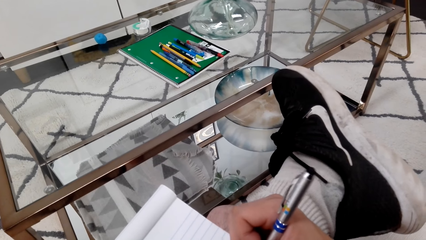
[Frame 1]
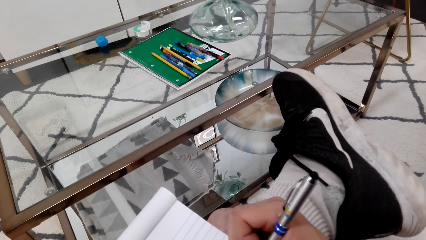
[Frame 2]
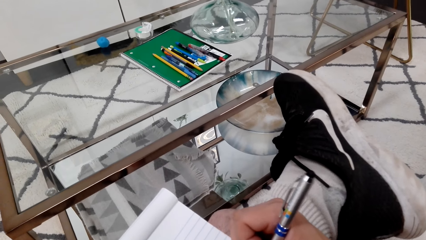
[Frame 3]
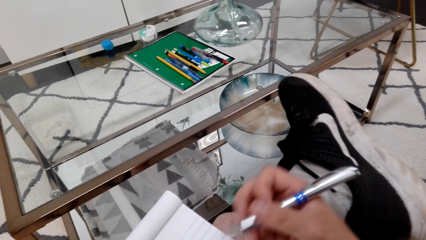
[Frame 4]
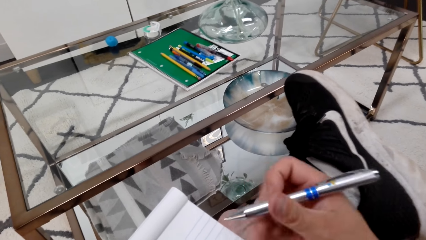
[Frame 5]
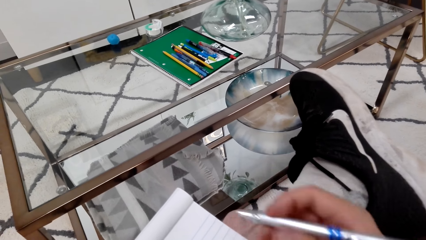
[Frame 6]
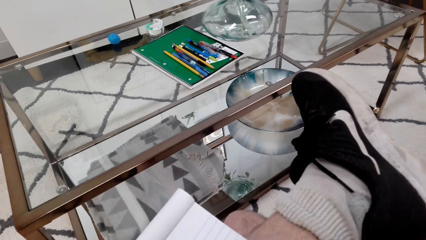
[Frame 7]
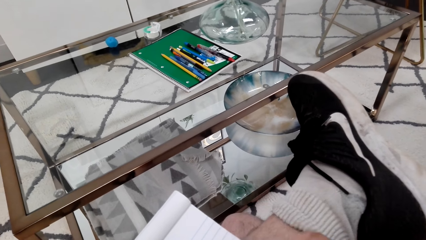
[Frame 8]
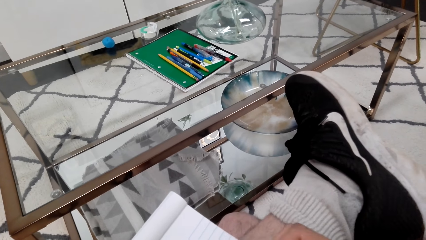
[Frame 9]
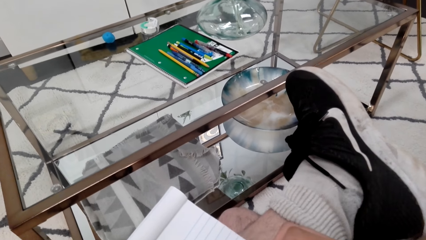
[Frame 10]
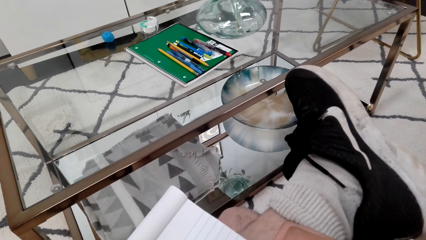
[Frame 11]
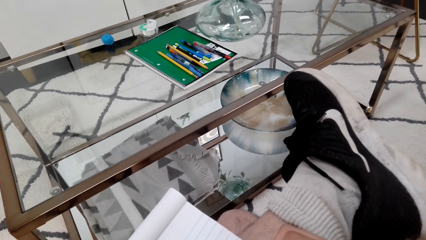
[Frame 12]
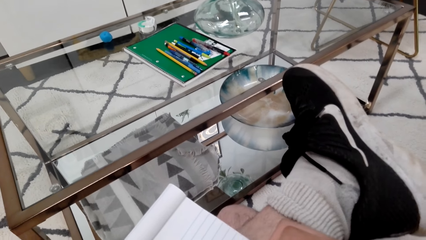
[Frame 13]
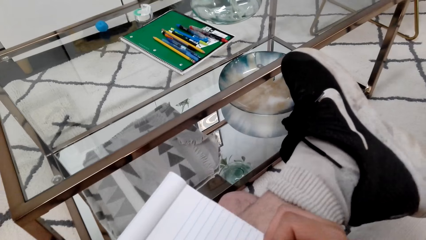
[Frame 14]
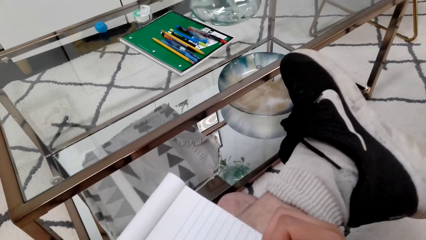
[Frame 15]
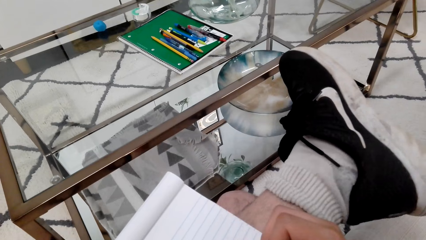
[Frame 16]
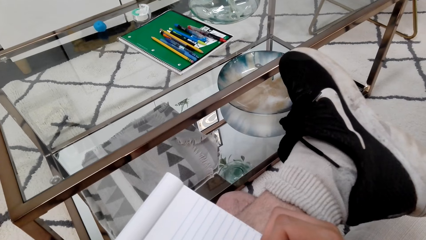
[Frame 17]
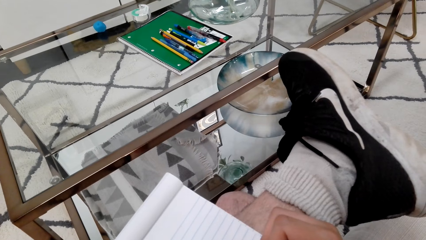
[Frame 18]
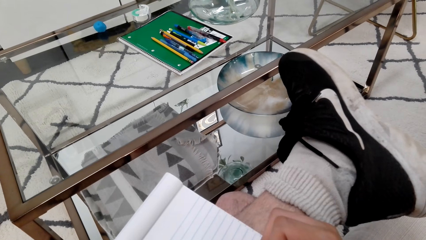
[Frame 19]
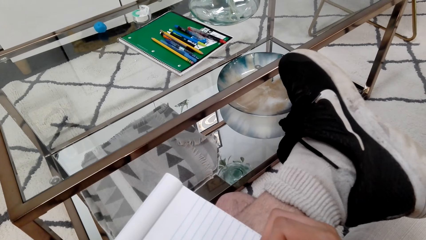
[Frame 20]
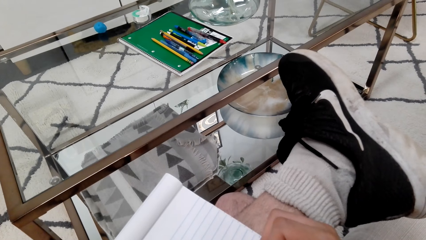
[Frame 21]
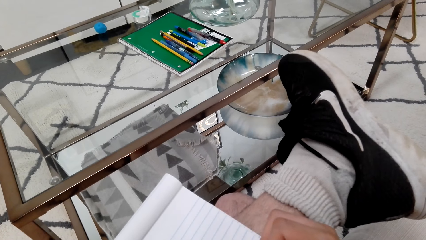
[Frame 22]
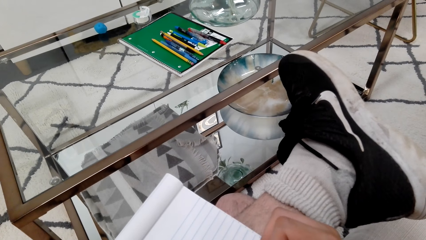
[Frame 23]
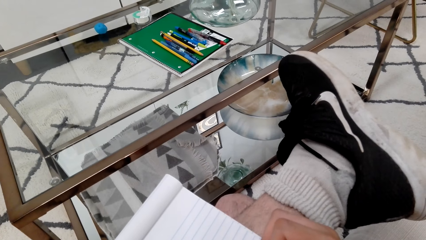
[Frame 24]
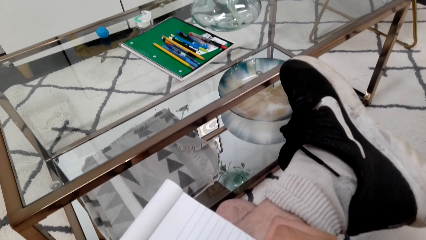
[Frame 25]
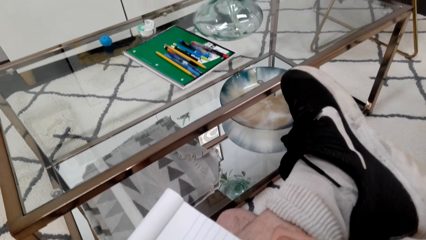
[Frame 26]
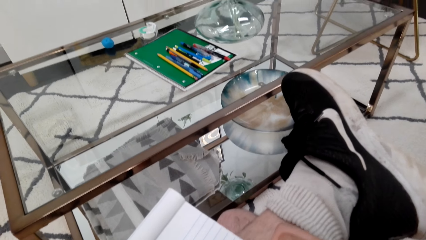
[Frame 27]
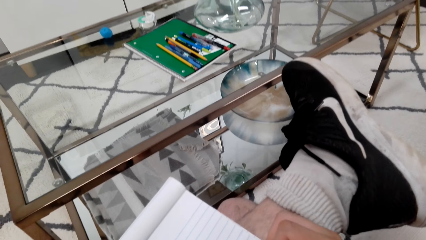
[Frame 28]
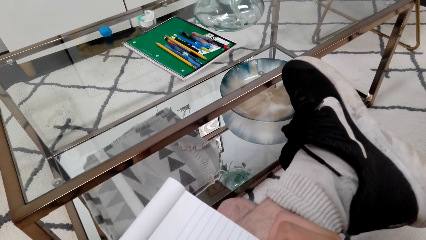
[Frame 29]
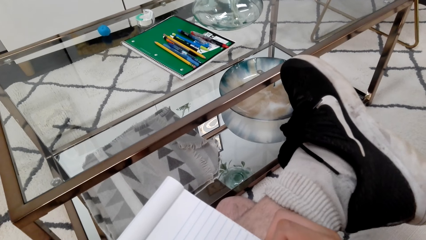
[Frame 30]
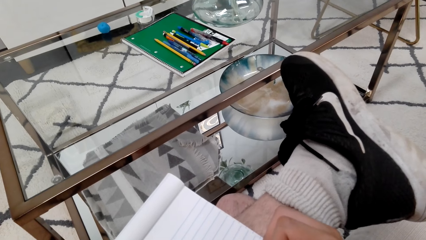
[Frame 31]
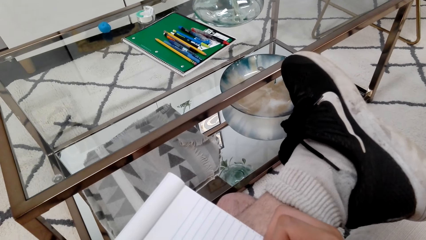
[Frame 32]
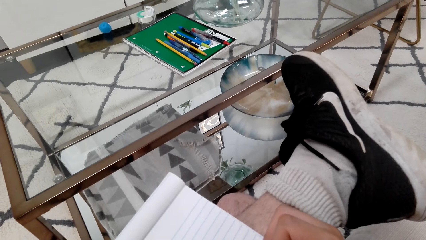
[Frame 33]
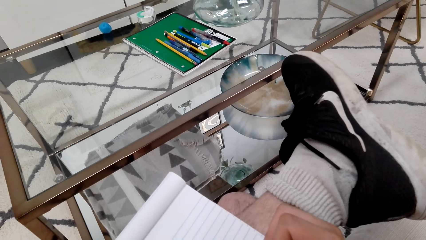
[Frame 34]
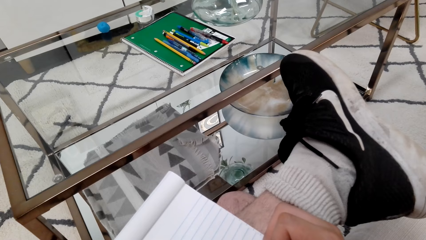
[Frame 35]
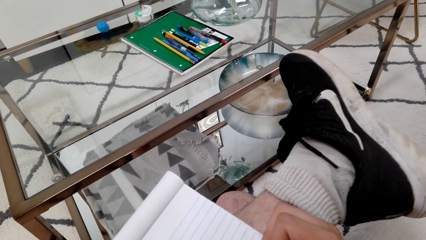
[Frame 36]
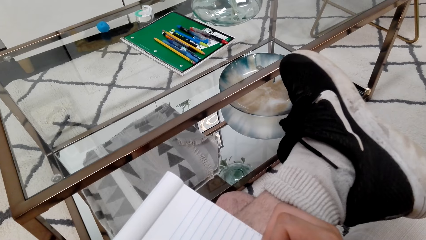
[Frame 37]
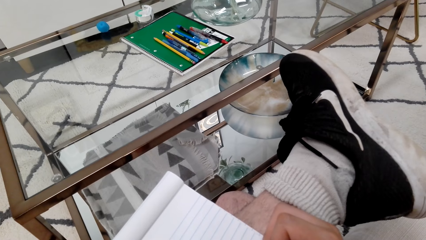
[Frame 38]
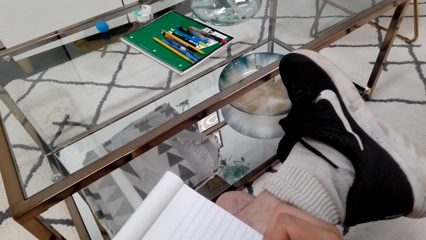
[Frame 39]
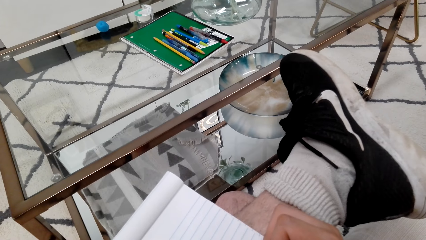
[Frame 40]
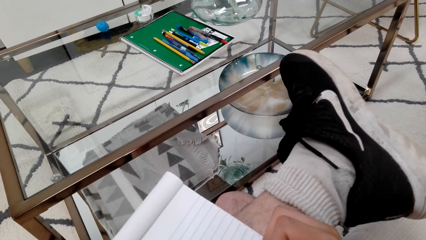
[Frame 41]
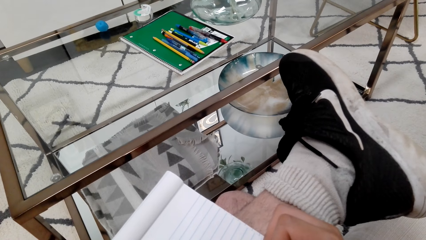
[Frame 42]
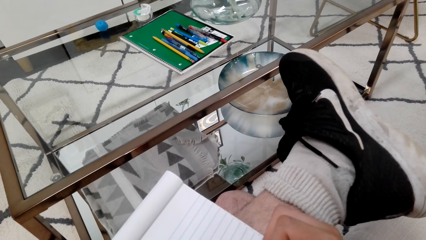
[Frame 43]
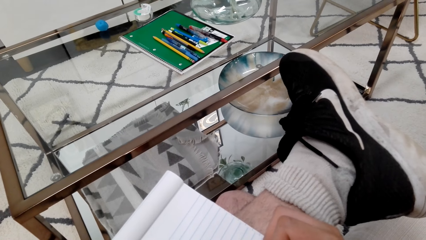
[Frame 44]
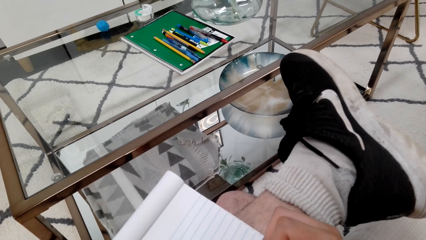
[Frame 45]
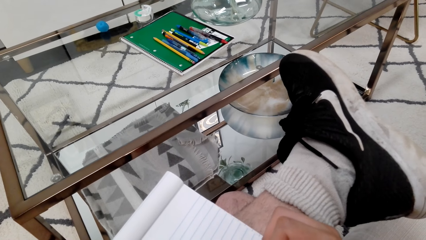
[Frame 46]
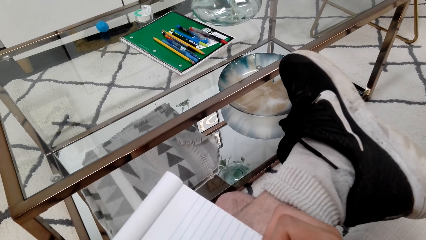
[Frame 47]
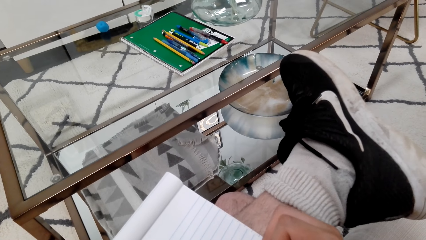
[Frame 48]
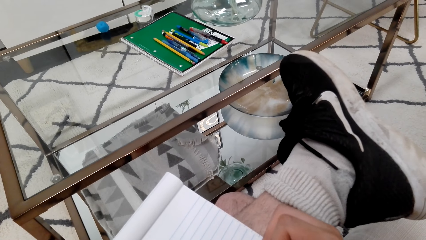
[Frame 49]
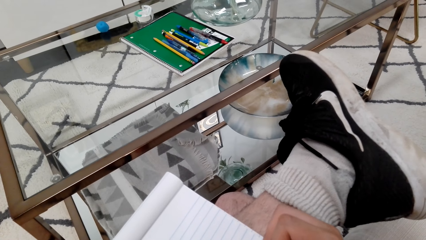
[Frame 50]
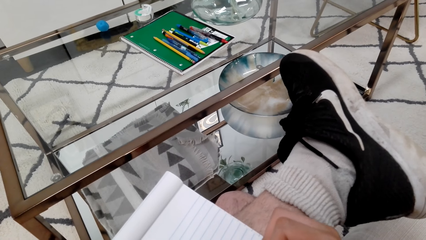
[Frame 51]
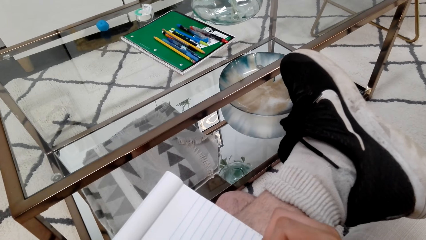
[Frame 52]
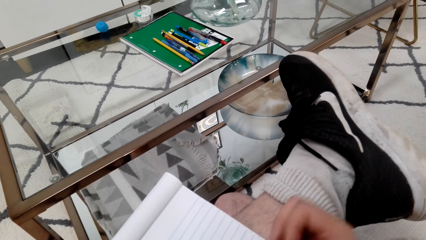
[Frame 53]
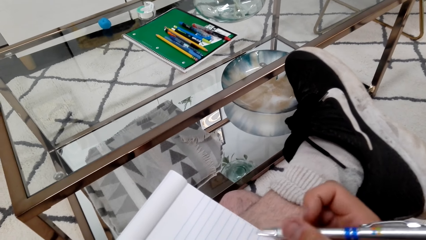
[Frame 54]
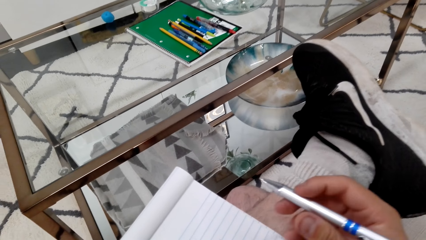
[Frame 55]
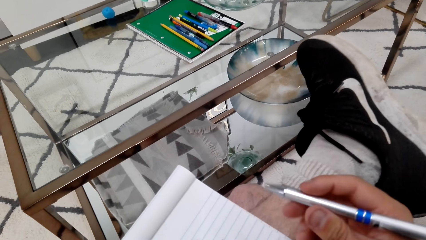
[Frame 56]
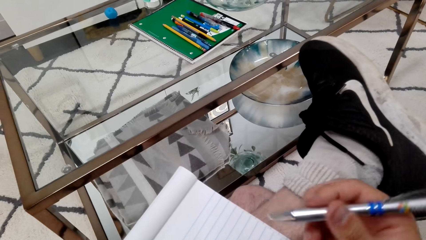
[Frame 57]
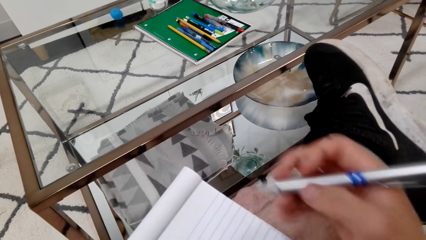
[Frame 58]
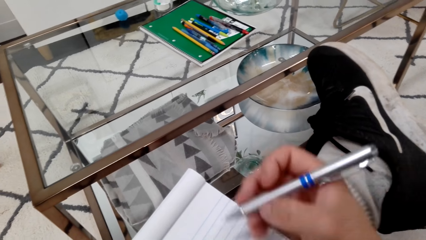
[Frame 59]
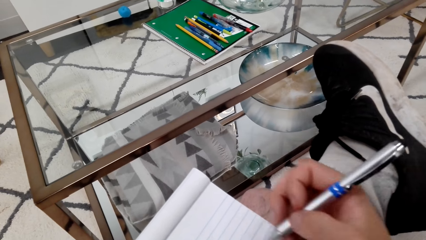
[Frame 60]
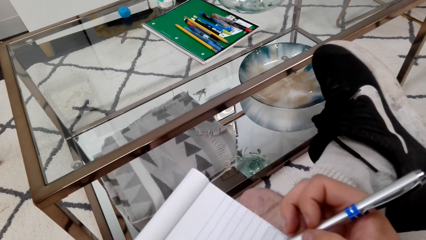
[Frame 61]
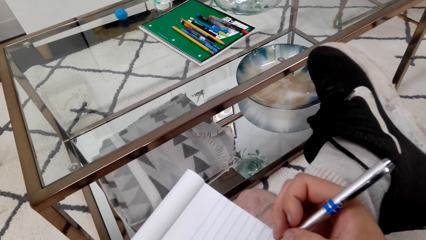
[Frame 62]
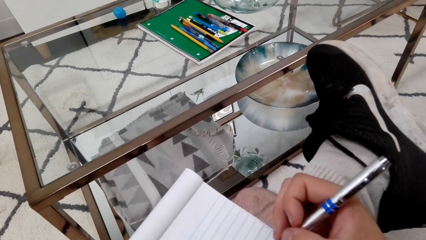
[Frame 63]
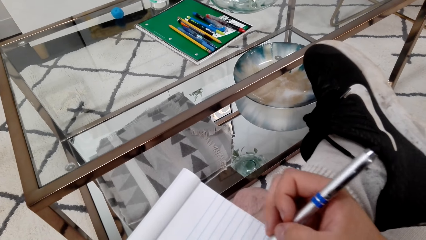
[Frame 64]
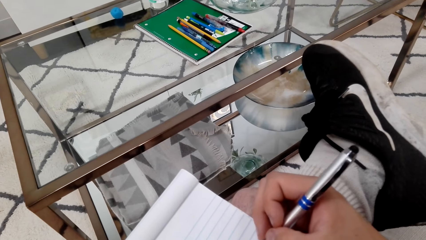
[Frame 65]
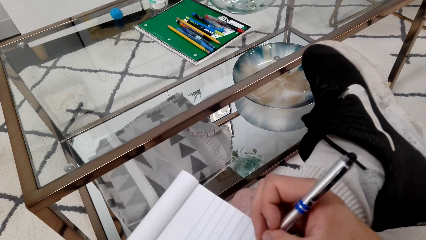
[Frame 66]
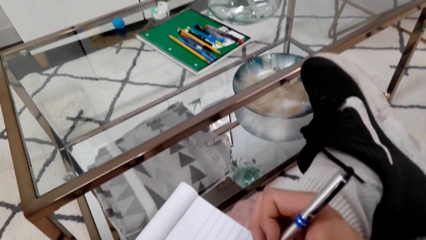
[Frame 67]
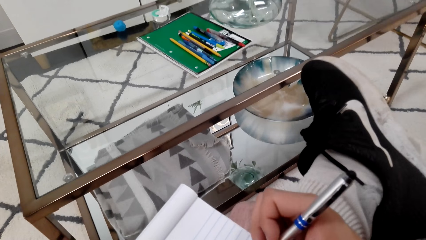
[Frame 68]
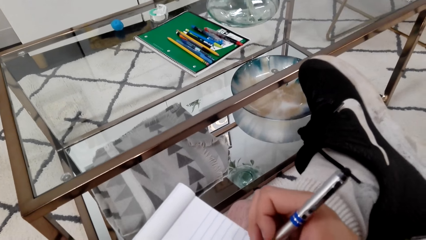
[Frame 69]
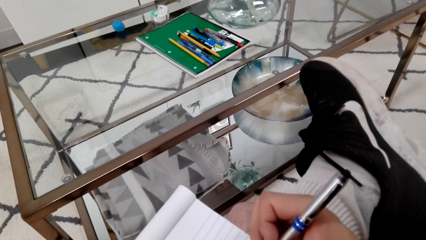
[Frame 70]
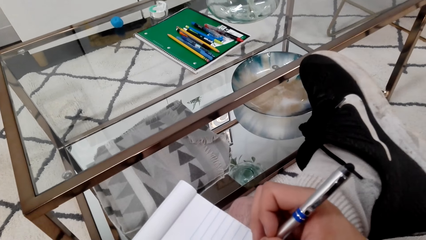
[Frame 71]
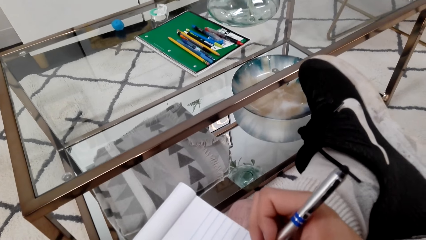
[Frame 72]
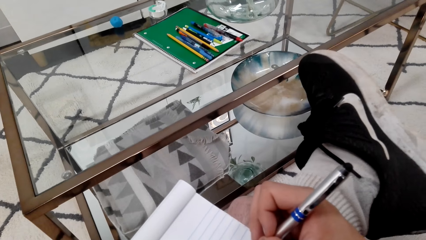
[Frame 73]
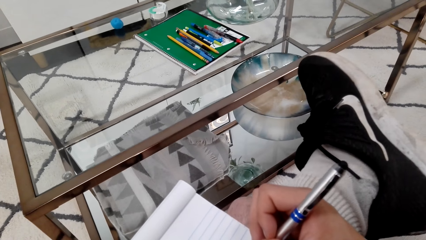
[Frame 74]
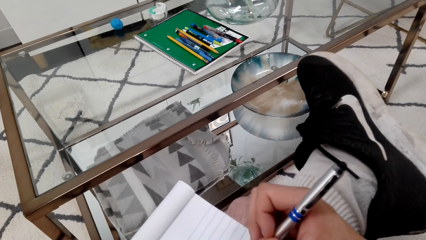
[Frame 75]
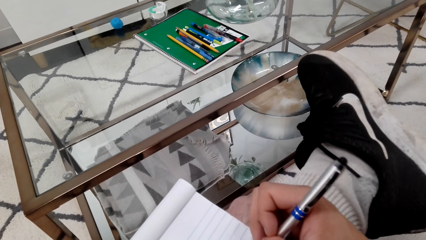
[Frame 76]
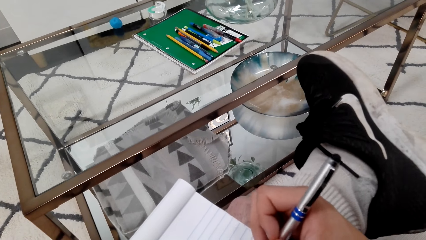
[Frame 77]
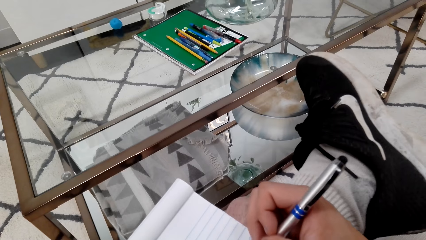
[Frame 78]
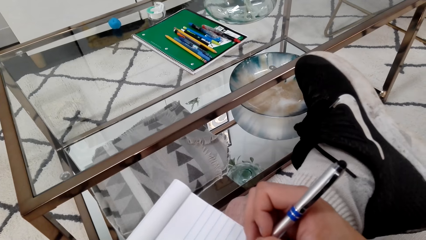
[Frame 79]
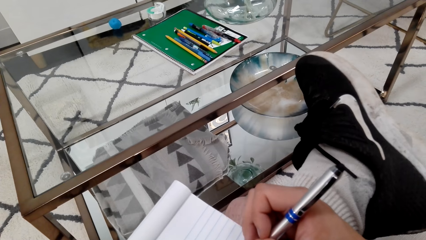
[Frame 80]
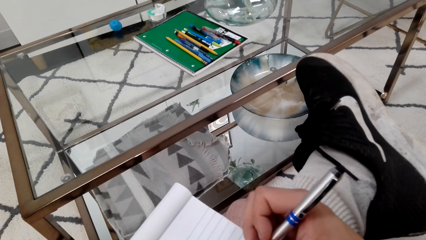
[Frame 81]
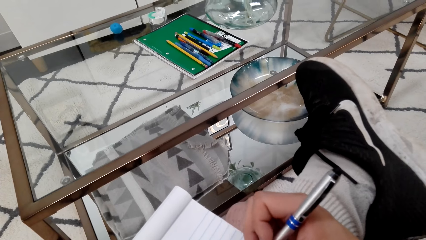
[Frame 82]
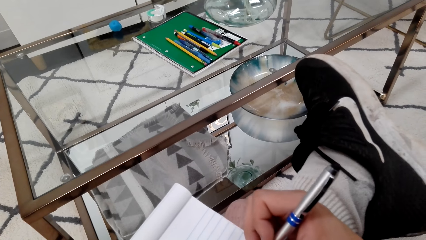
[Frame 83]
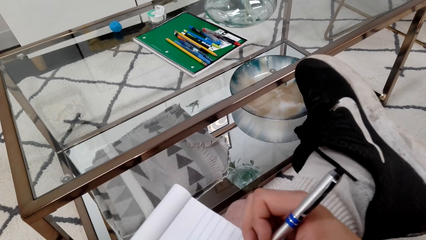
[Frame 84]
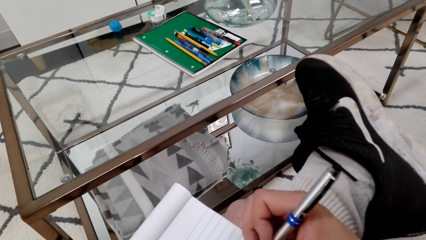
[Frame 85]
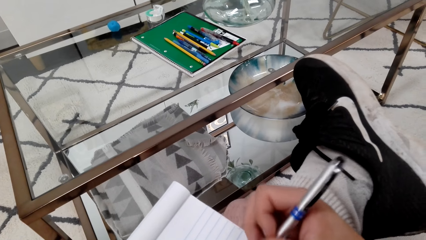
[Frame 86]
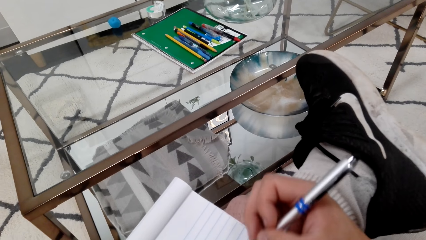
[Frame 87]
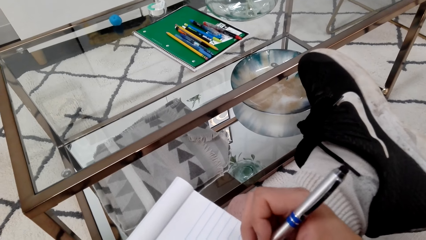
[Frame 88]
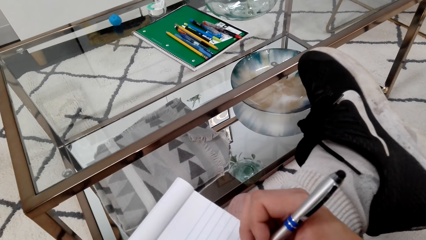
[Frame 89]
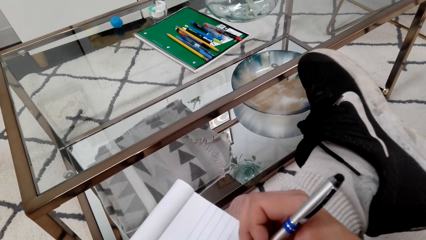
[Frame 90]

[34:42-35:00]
The camera wearer draws on a book with a pen. They draw on the book with the pen again.
